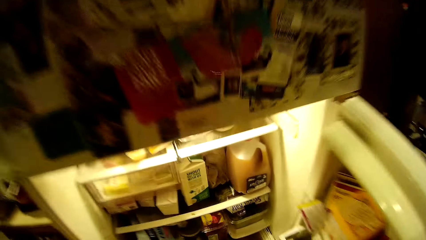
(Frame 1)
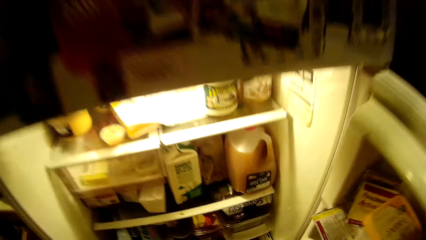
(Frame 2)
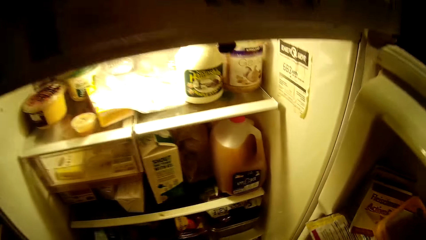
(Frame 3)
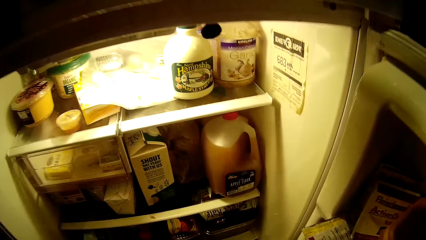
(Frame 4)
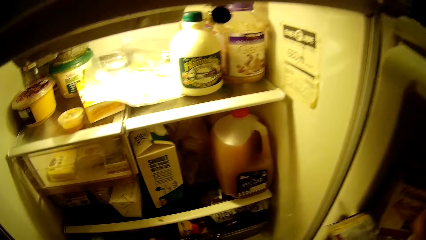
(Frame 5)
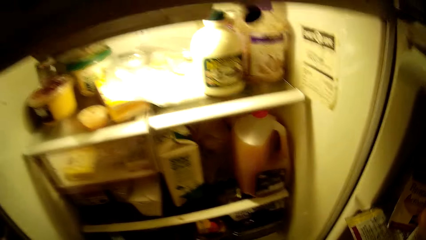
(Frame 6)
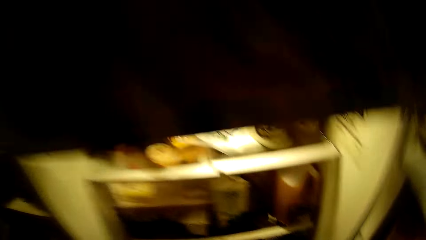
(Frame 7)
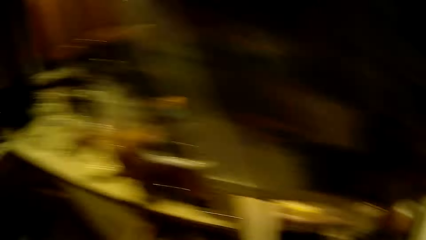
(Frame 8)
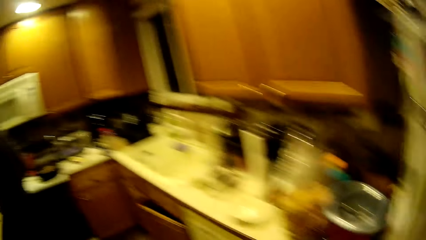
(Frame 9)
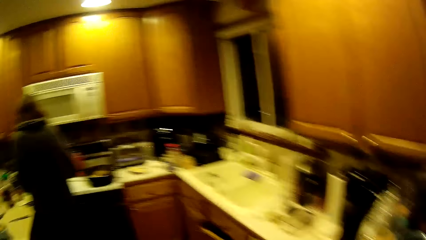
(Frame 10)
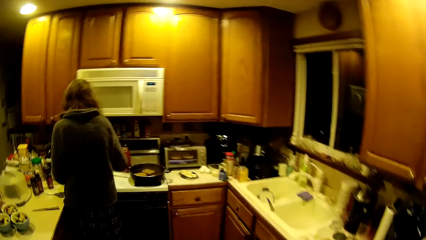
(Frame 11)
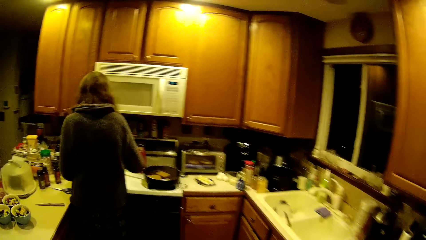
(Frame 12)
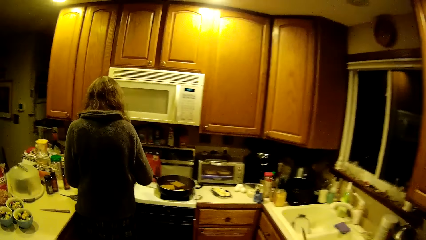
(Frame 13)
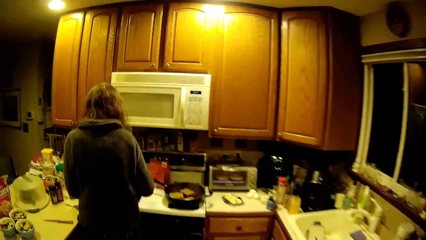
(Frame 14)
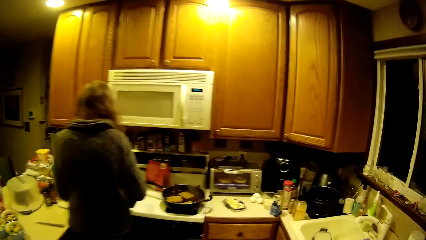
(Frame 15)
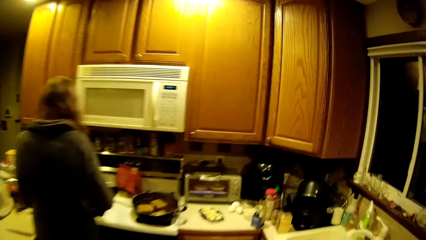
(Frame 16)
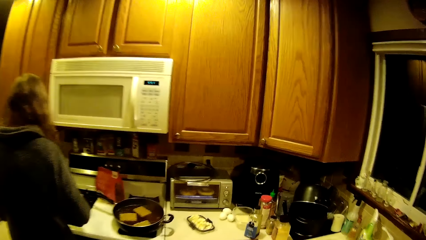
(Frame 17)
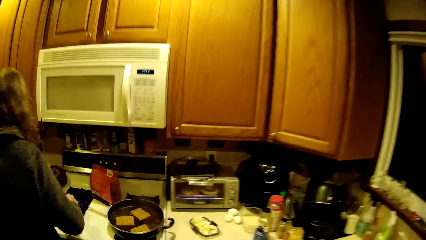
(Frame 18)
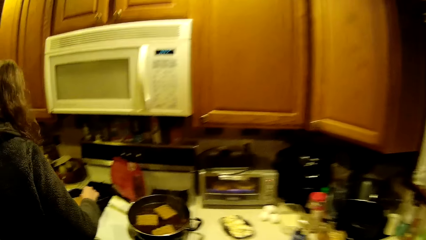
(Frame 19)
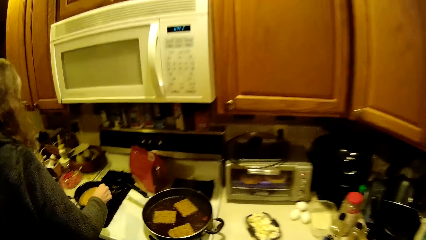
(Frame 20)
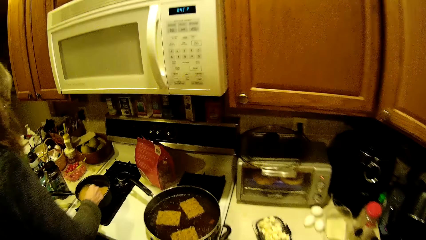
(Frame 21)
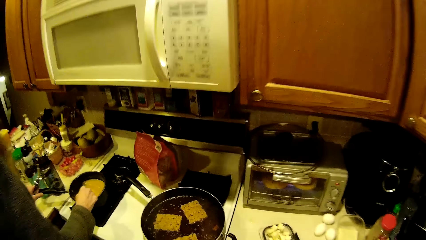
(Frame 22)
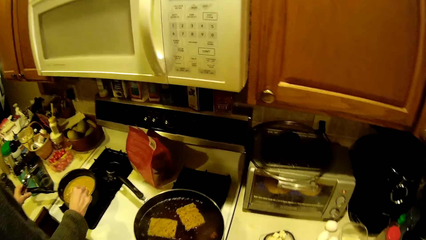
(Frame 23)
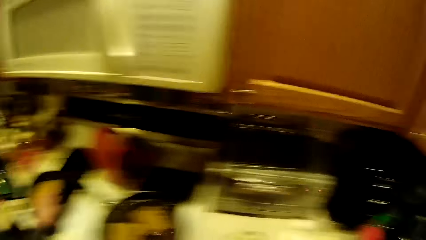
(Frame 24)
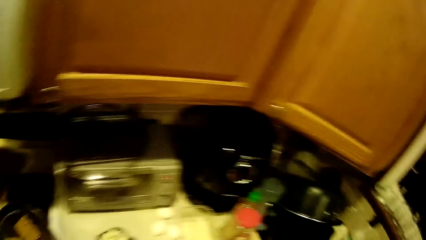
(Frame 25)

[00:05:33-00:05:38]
The camera wearer interacts with items in the refrigerator. They walk in the kitchen. The woman stirs pasta in a saucepan with a spoon in her right hand.

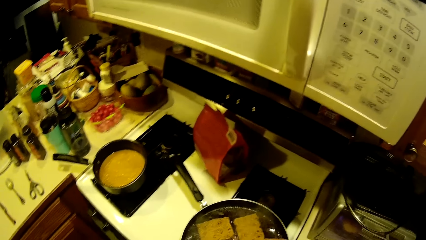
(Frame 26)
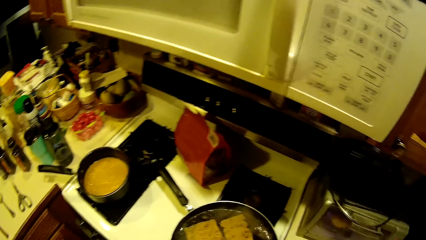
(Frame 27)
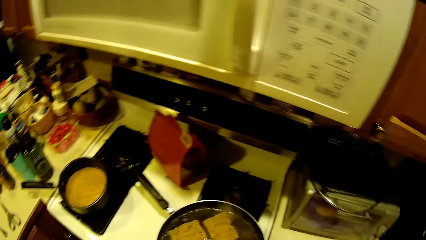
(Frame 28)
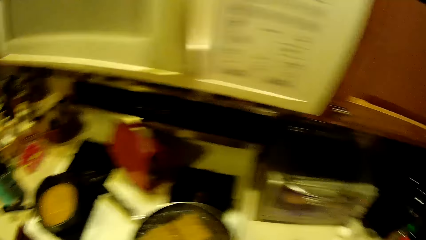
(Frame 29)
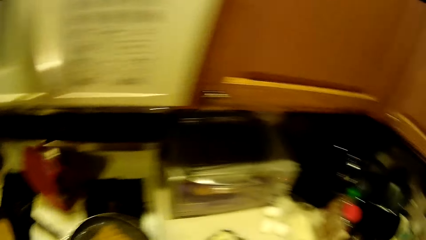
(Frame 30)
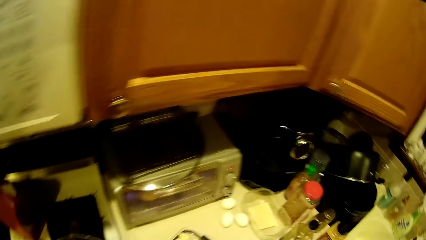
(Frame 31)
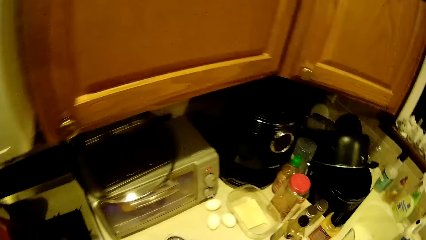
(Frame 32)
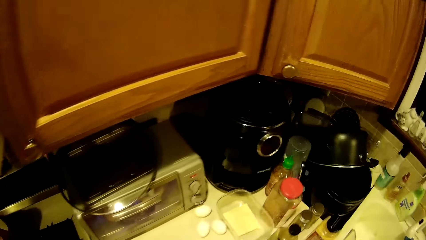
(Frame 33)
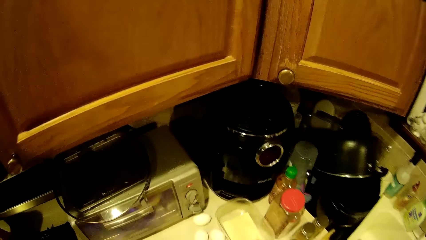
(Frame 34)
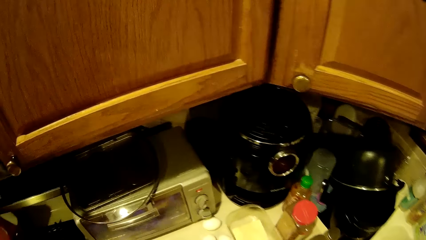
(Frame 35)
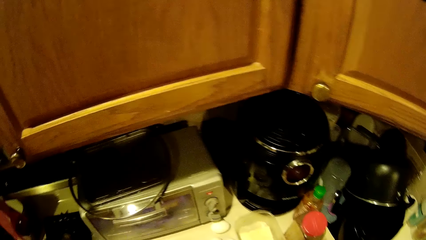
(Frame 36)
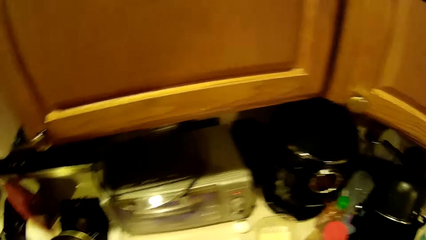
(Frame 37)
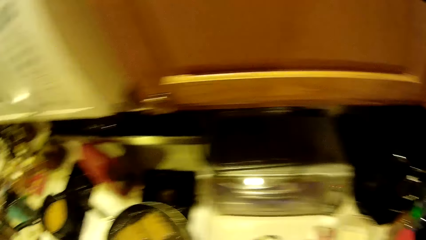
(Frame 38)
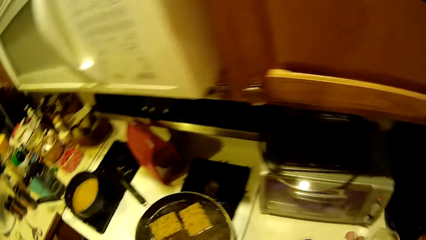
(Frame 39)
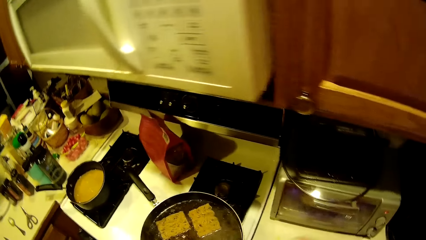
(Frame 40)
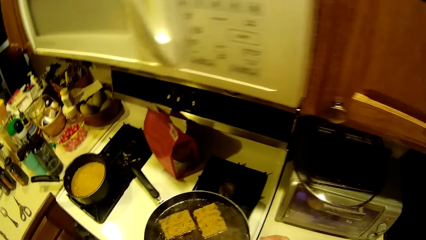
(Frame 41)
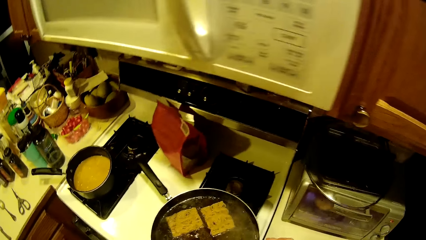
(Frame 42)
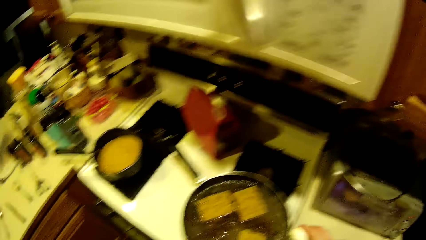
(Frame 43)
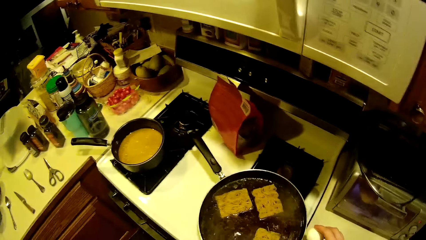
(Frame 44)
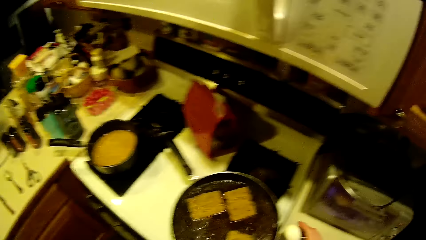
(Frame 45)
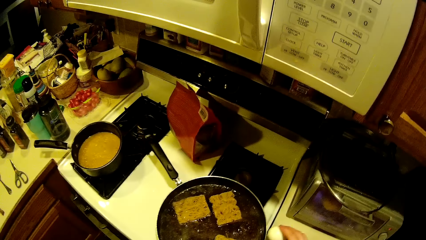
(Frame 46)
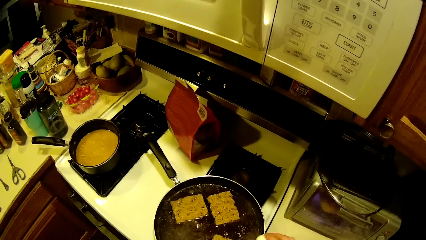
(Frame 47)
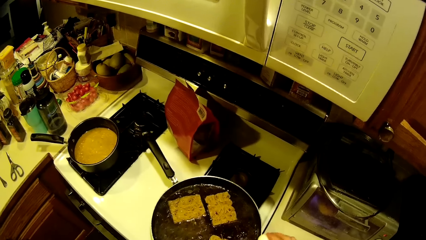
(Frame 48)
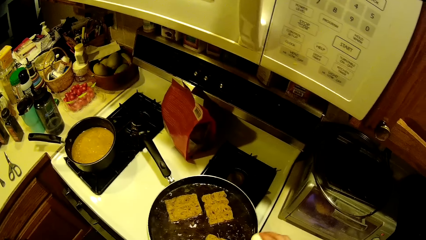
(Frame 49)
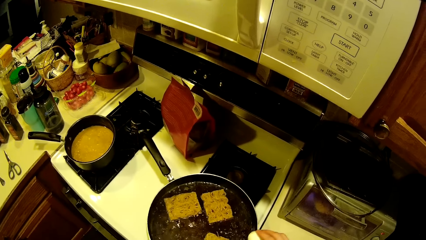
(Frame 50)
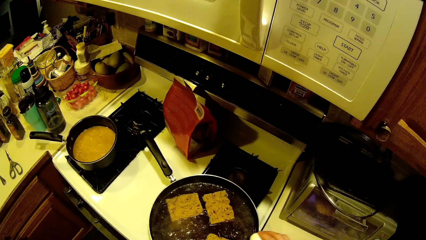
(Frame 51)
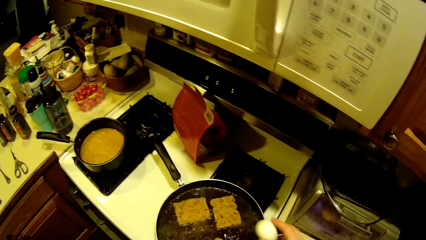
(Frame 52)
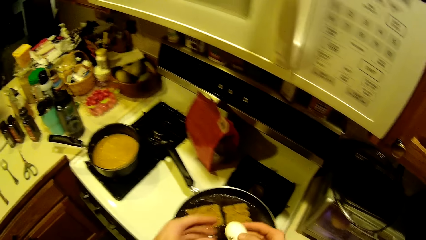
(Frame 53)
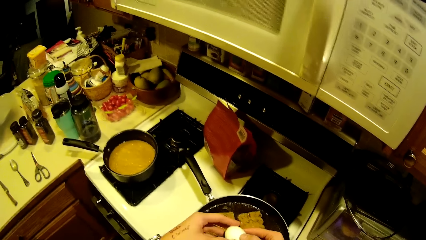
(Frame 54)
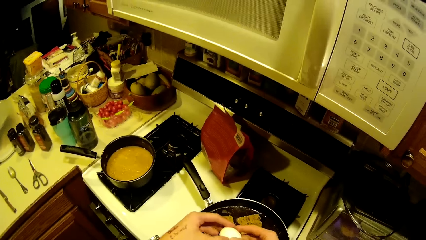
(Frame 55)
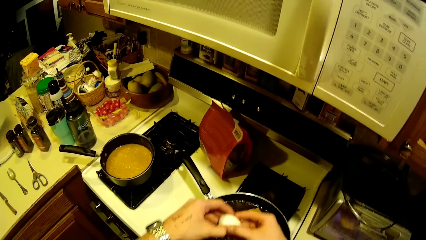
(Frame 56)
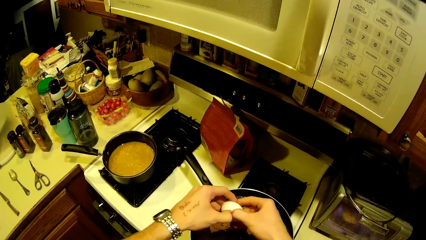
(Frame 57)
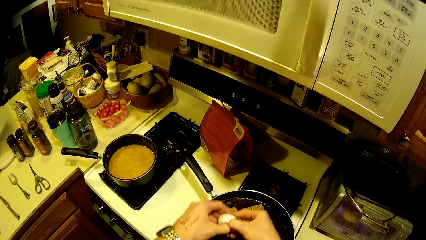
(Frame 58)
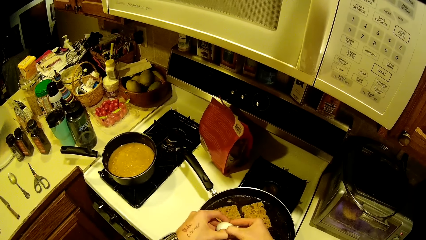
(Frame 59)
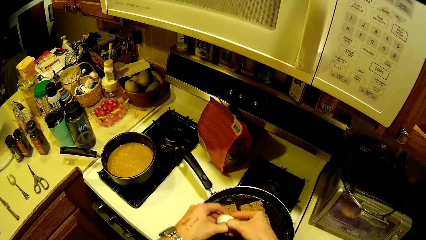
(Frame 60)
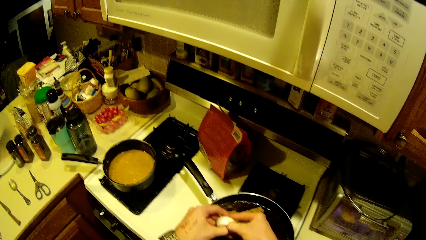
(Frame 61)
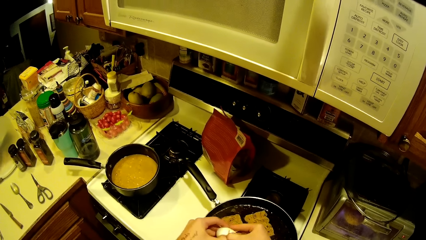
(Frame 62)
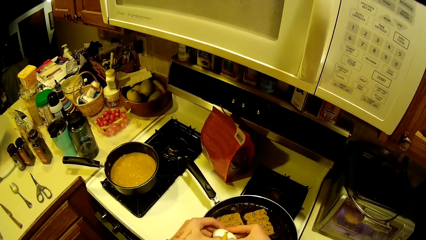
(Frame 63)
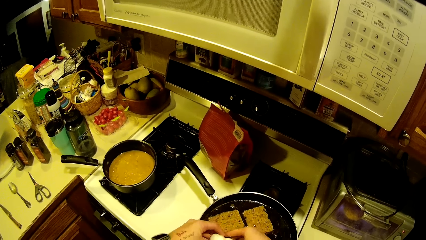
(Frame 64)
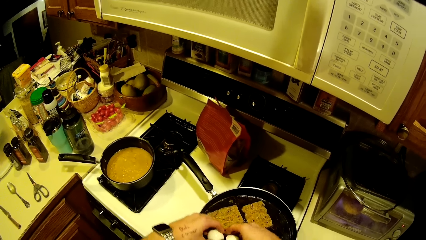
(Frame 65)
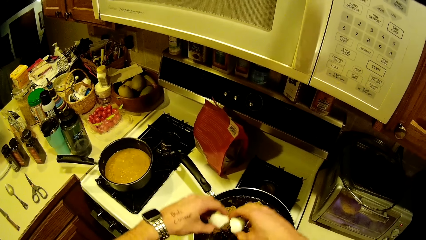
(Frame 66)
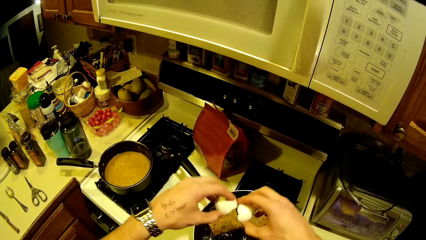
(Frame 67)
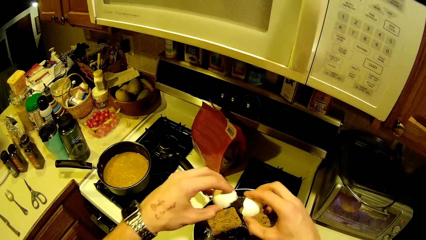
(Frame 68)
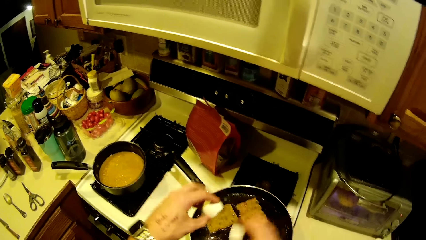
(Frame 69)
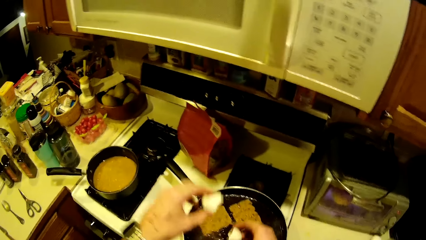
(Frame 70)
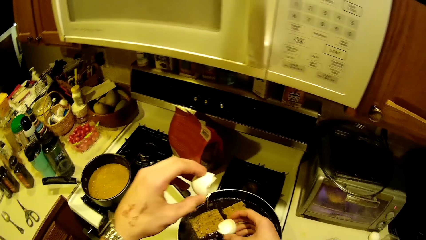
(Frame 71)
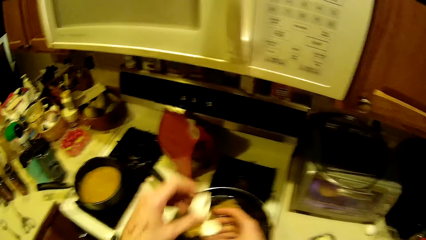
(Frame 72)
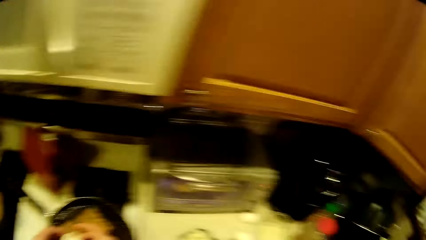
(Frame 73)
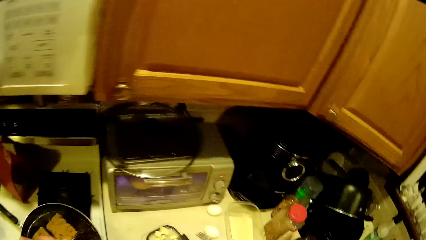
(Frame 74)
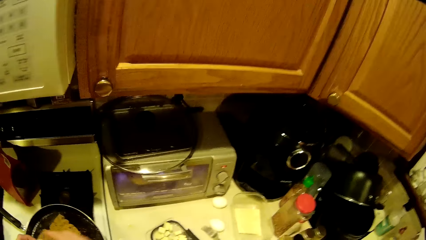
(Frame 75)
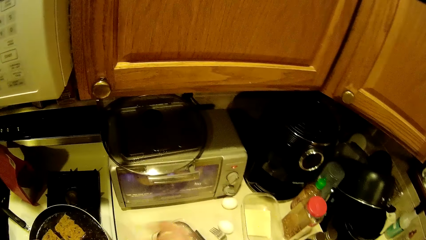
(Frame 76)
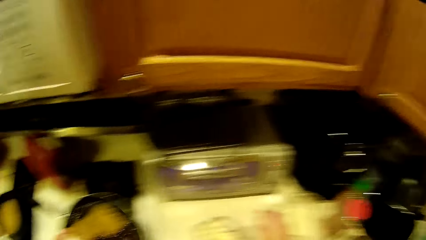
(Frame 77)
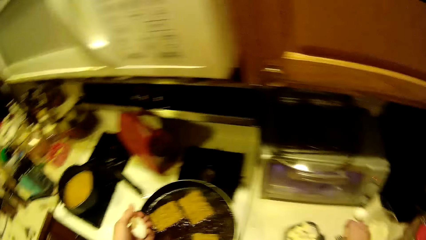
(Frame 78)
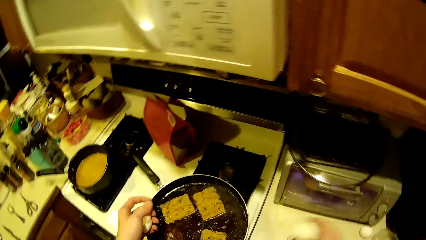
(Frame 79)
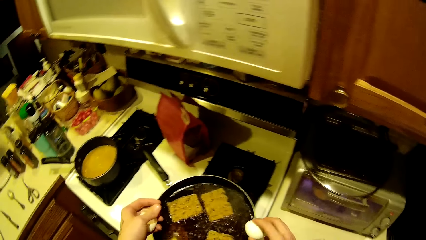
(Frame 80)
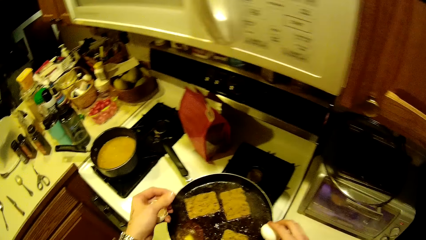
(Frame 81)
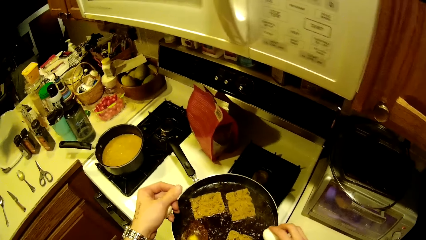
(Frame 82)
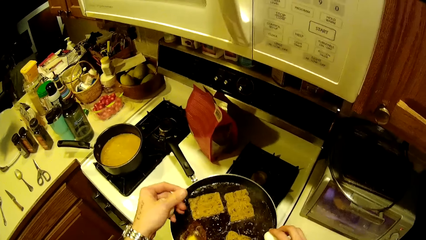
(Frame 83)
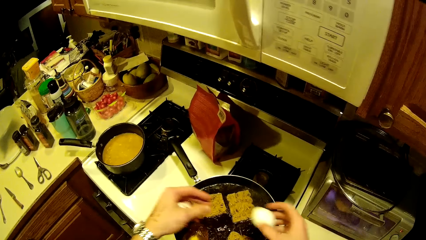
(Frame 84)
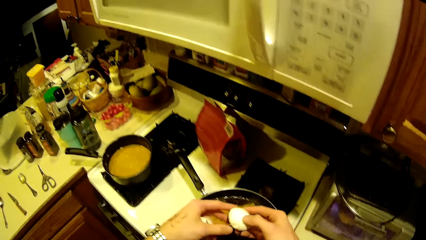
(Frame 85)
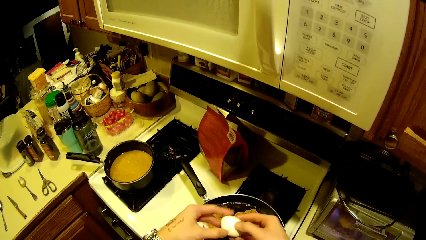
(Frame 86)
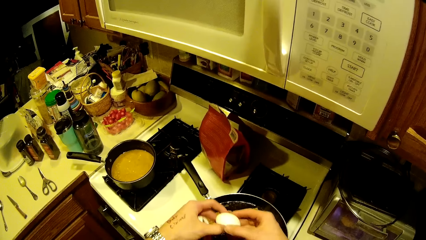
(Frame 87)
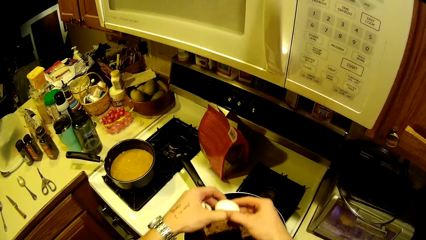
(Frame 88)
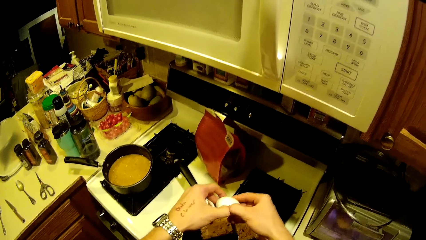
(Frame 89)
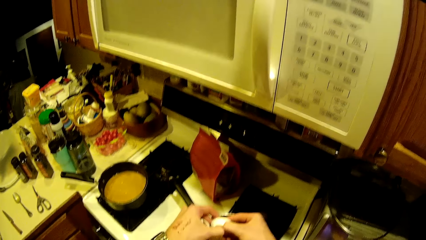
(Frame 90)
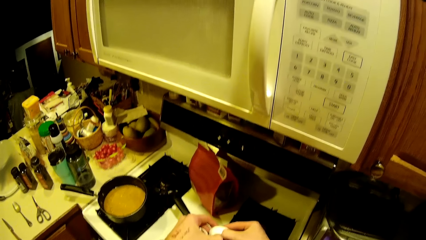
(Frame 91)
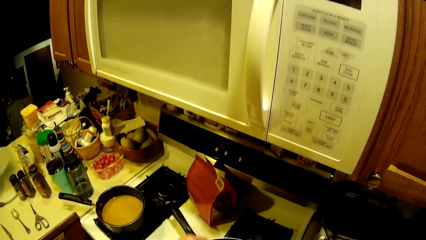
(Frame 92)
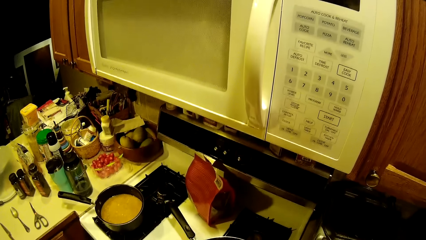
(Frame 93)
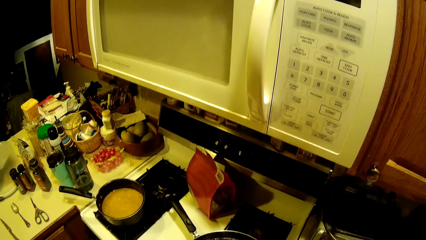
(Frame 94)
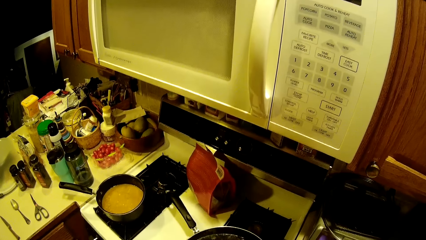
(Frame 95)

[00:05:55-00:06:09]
The camera wearer picks an egg from the kitchen counter top with his right hand. He breaks the egg with the edge of the fry pan with his right hand. He pours the egg into the fry pan with his hands. He picks an egg from the kitchen counter top with his right hand. He breaks the egg with the edge of the fry pan with his right hand. He pours the egg into the fry pan with his hands.
